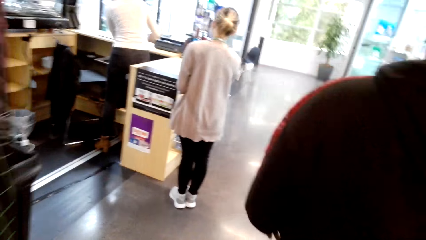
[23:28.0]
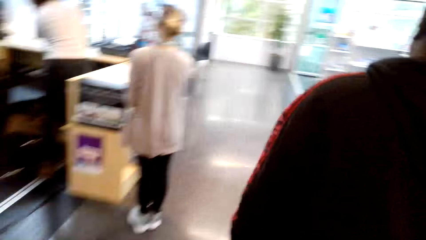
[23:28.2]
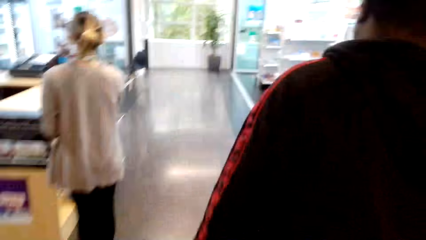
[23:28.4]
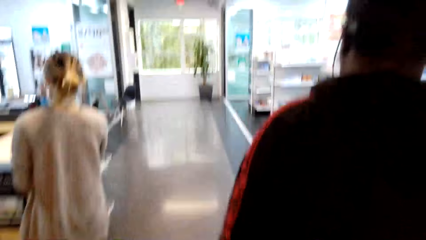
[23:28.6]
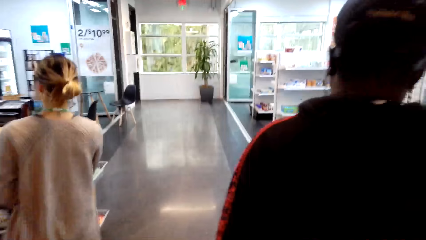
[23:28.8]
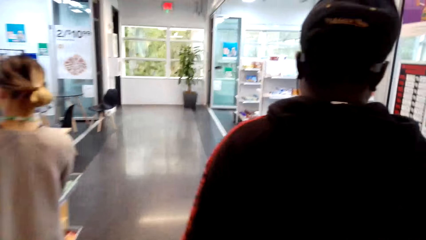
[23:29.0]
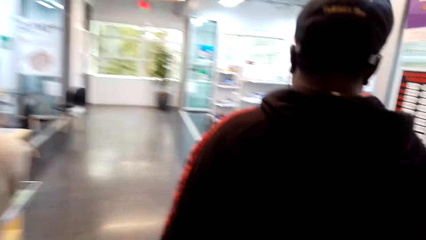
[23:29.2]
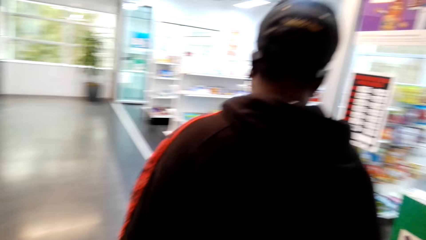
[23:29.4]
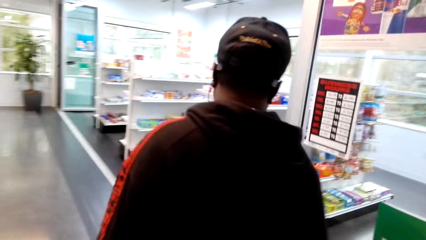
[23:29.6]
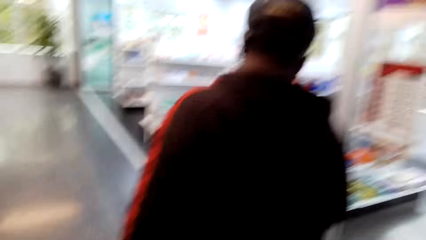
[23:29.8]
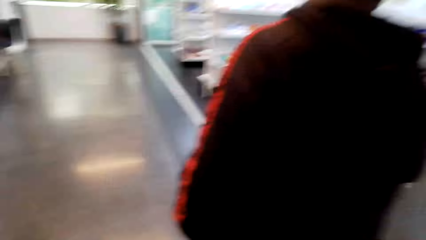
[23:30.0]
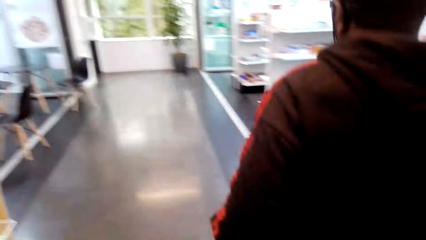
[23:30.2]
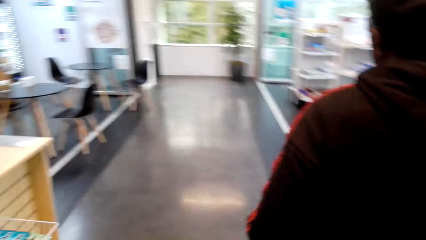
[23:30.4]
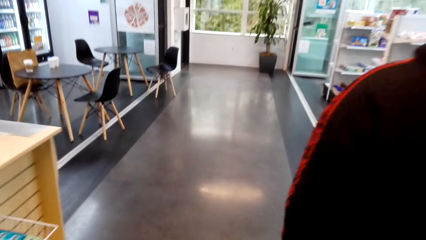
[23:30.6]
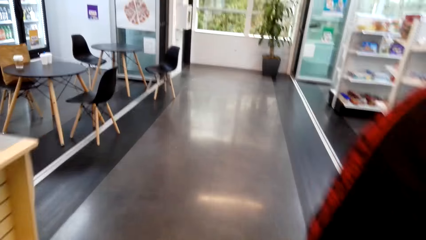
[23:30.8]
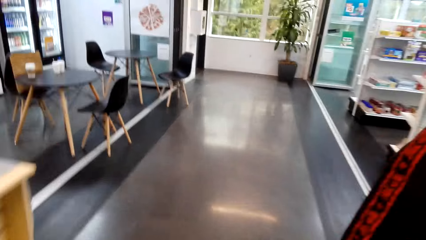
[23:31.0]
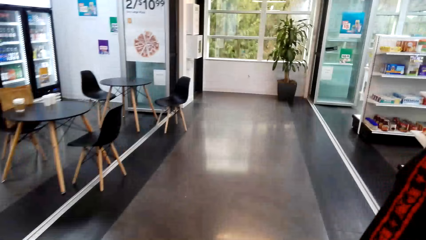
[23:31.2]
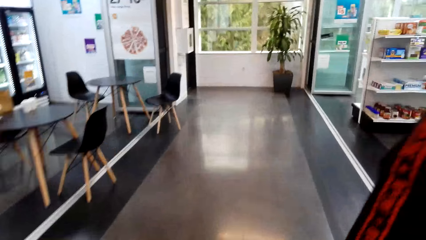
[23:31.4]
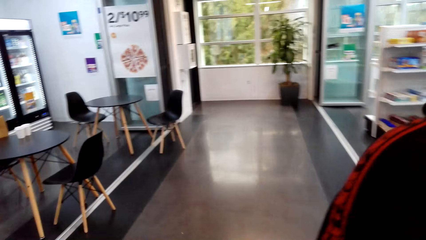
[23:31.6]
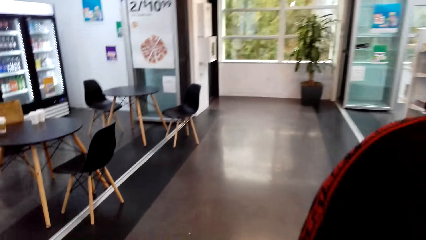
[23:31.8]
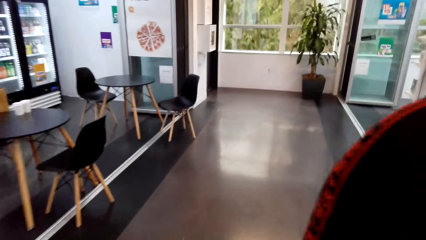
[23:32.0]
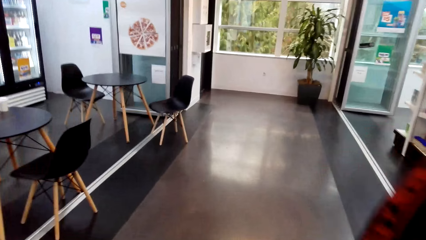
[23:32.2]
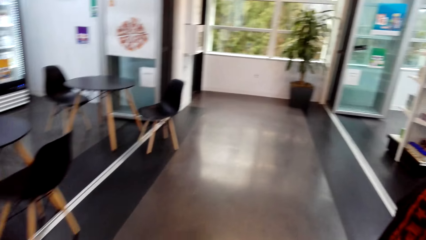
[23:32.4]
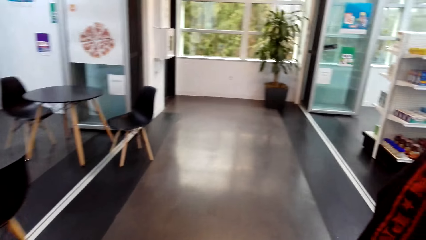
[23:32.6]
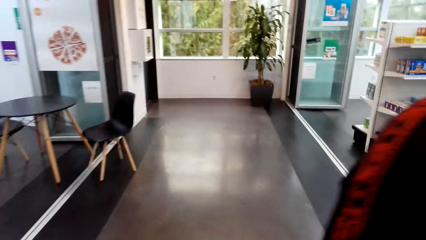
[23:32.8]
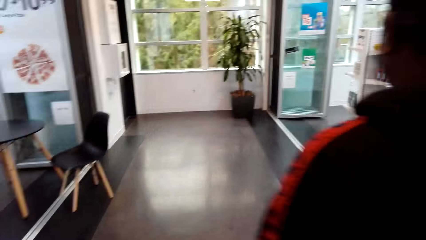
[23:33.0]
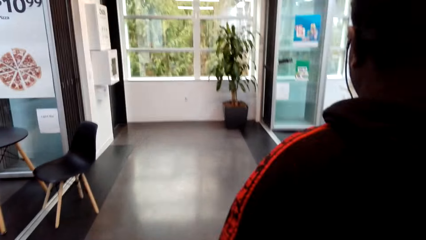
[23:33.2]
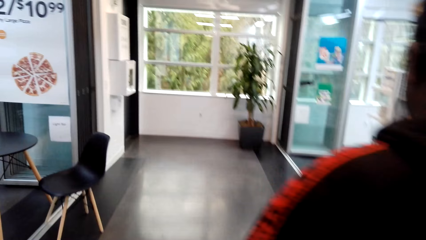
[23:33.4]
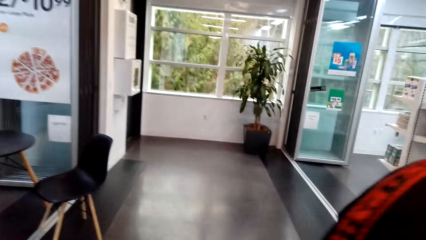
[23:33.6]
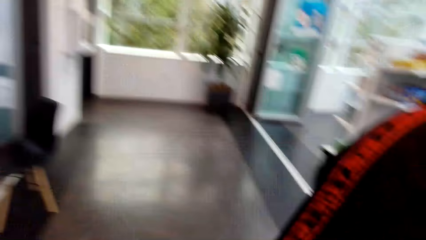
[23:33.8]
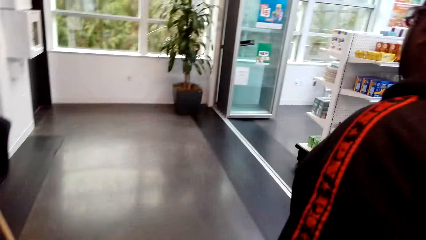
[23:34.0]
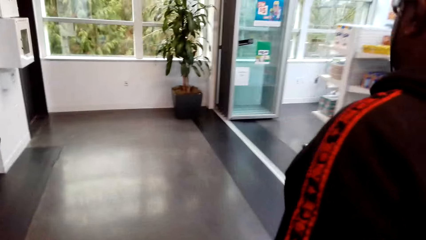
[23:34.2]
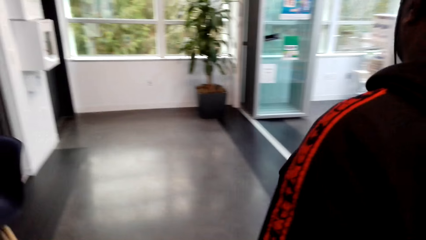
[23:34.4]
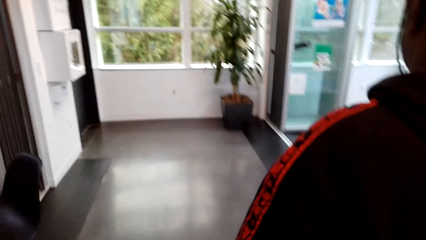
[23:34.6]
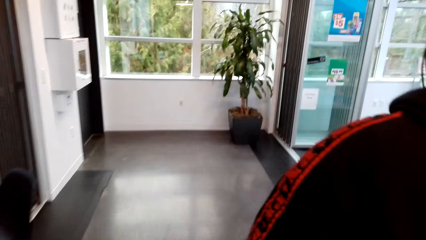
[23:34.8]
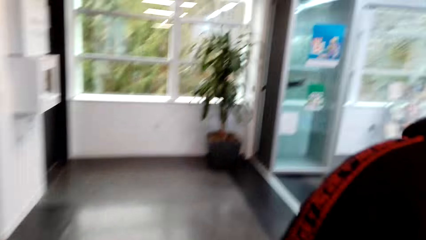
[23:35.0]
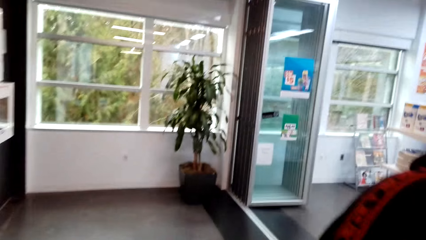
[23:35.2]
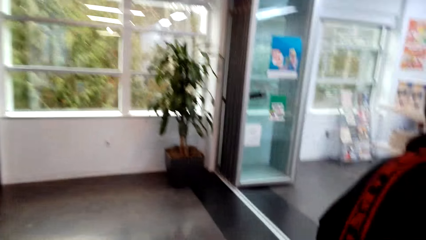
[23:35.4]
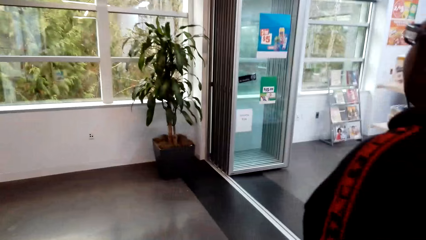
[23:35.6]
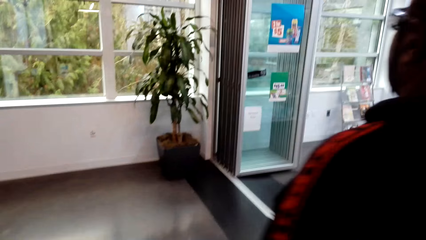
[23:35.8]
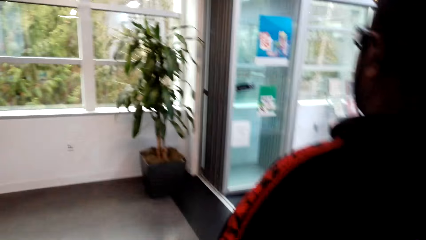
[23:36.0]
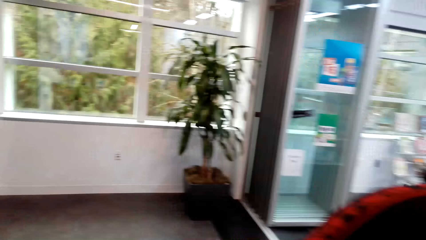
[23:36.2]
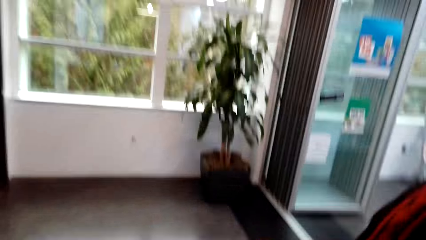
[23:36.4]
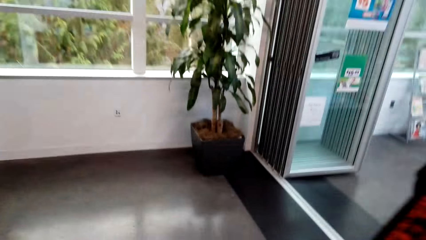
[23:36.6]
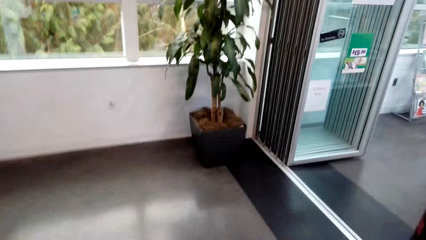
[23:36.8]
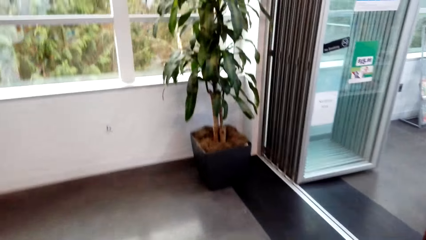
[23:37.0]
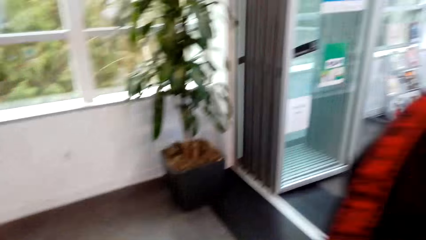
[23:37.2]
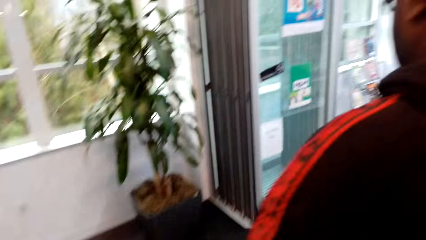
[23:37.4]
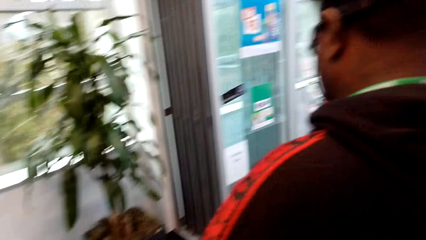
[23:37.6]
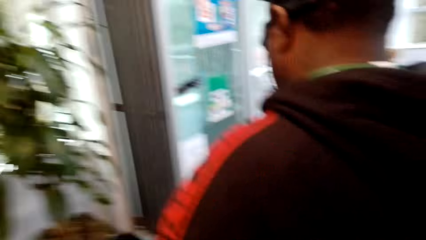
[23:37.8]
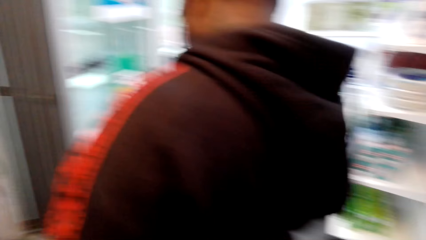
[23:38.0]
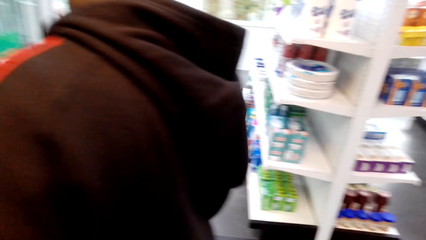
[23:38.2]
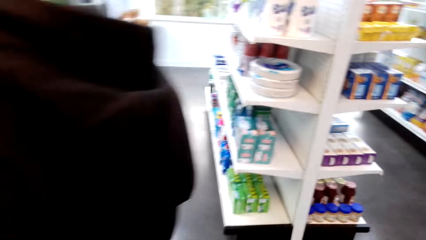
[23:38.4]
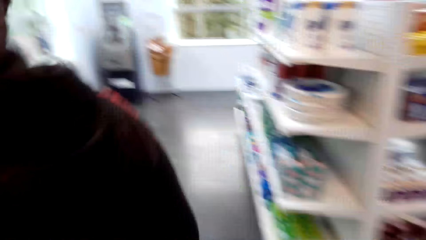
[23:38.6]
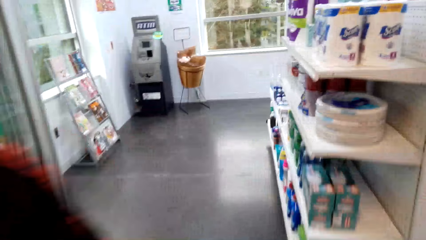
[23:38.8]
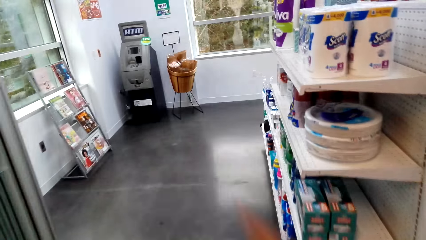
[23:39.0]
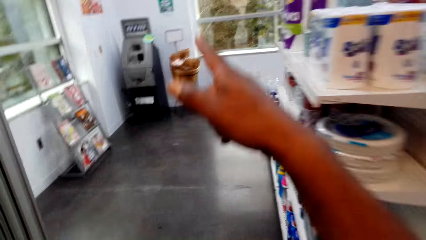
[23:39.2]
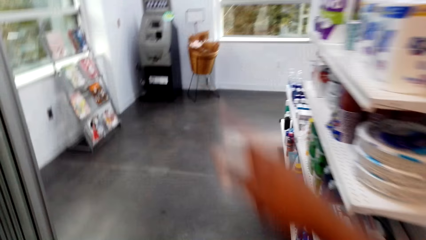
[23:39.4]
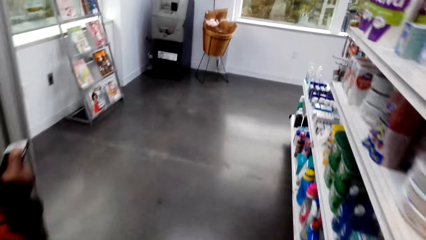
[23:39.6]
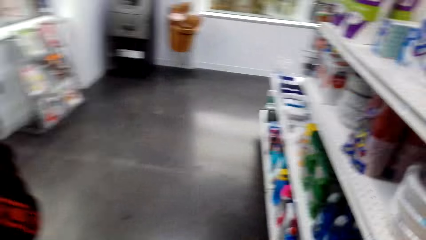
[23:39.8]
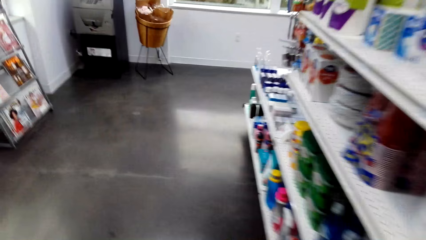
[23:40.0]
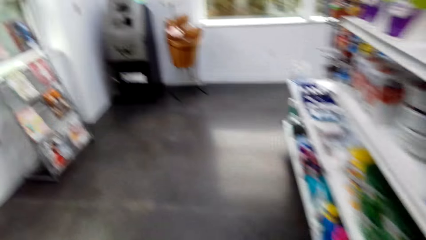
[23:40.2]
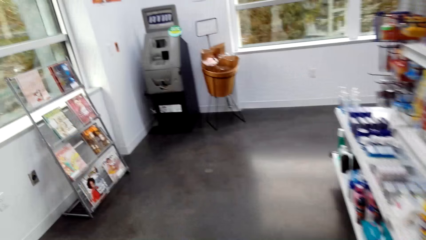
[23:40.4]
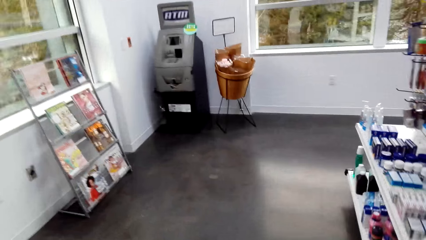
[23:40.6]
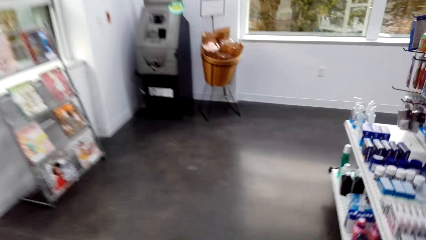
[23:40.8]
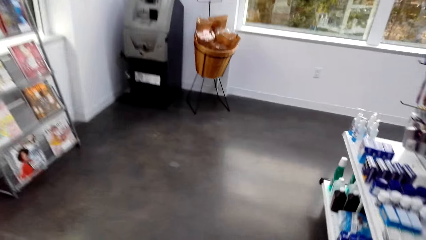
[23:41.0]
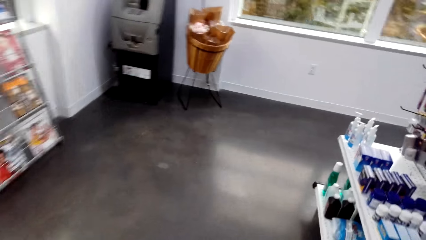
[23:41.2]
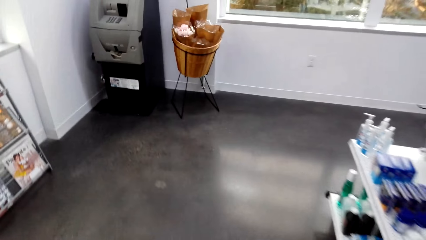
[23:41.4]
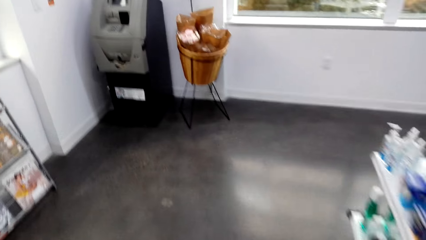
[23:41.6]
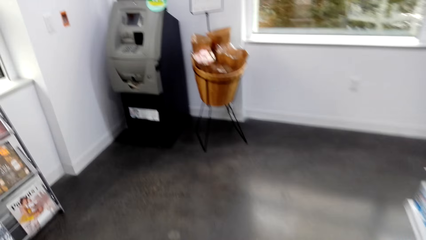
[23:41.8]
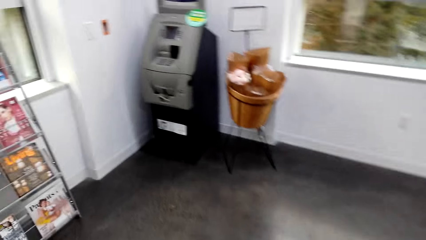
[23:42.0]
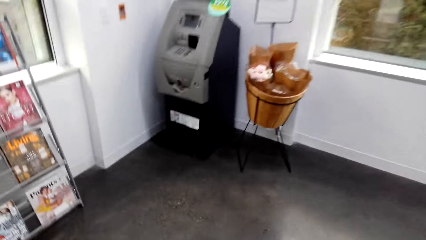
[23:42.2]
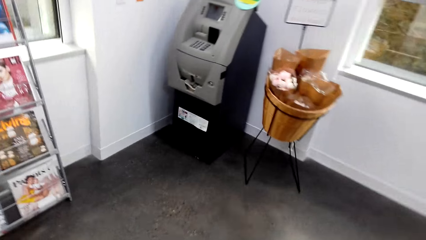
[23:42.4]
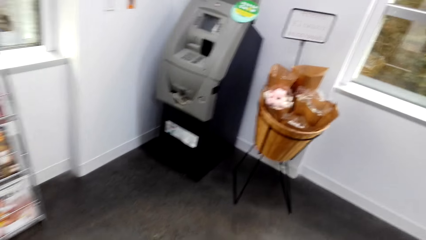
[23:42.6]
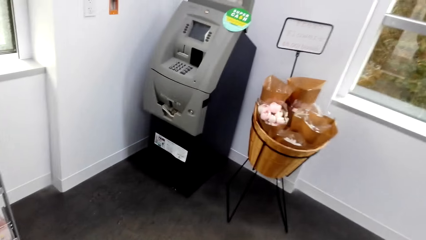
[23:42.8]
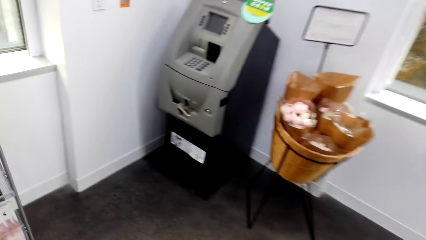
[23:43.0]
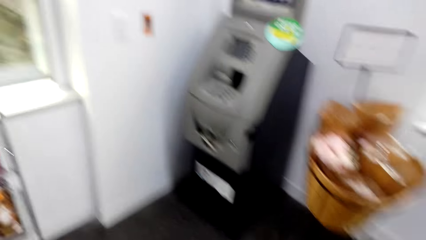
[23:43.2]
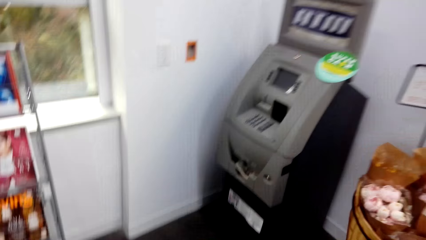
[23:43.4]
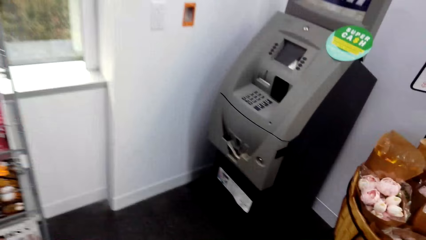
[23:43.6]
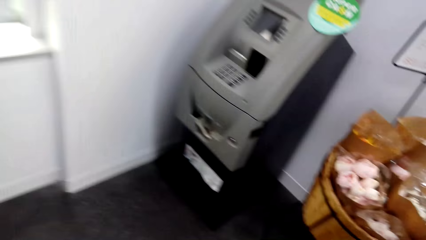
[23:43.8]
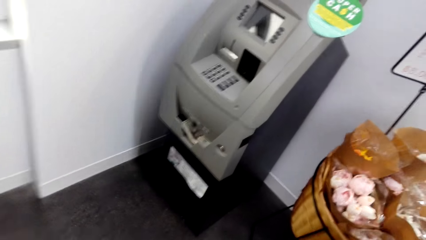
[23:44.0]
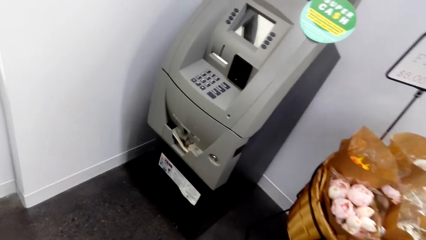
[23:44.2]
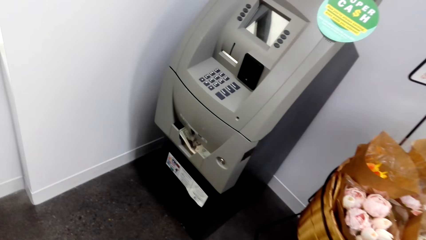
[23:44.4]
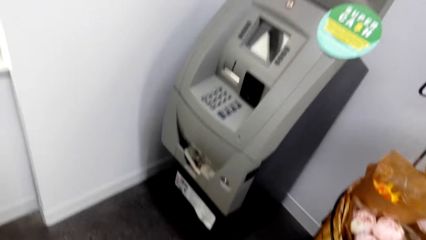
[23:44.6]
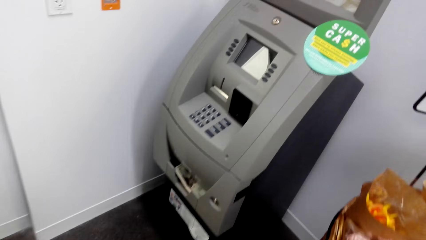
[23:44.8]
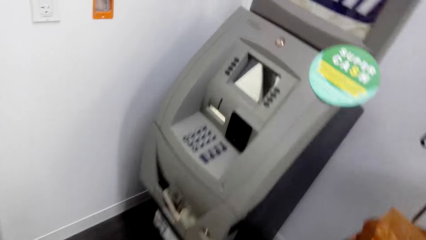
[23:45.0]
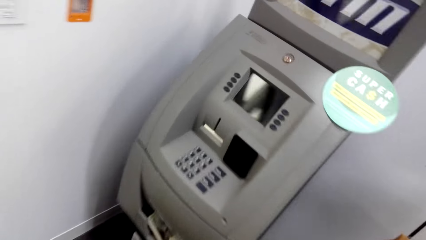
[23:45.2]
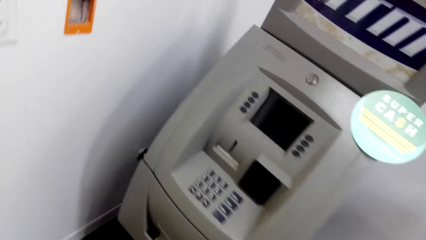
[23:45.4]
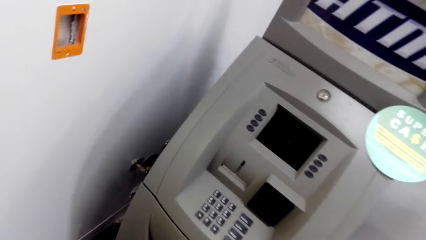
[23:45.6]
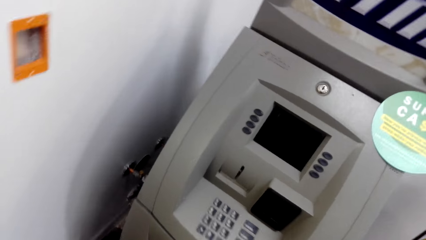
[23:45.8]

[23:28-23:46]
The camera wearer interacts with a man. They walk to the ATM machine.
